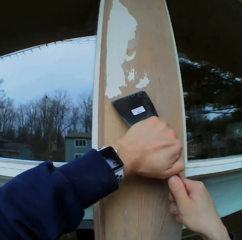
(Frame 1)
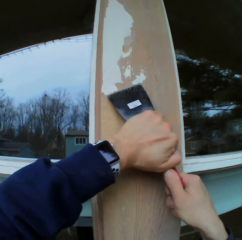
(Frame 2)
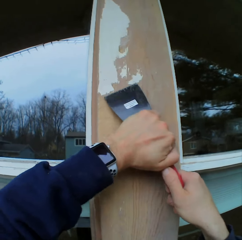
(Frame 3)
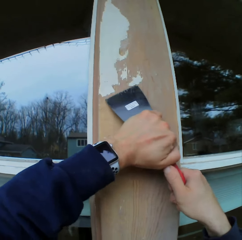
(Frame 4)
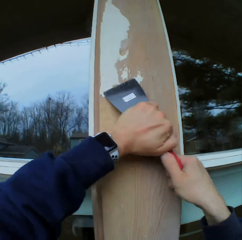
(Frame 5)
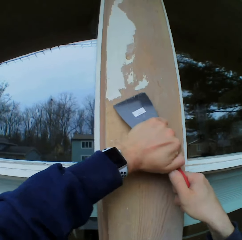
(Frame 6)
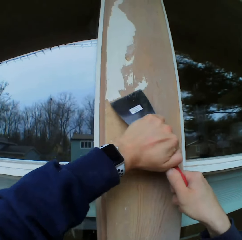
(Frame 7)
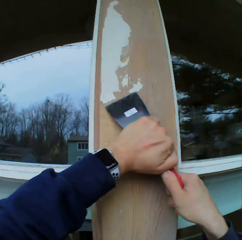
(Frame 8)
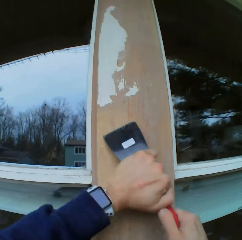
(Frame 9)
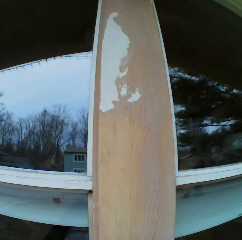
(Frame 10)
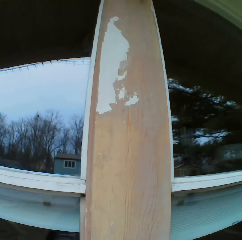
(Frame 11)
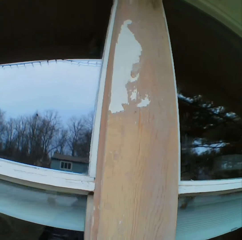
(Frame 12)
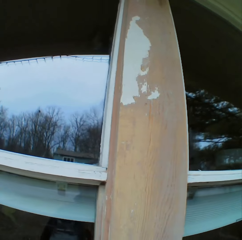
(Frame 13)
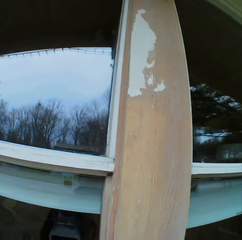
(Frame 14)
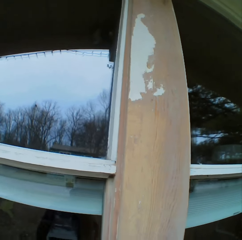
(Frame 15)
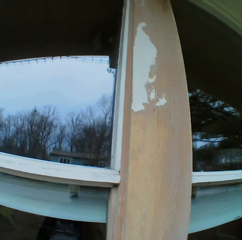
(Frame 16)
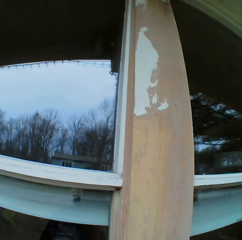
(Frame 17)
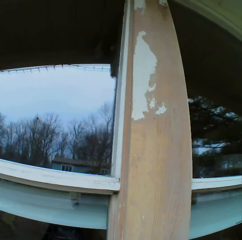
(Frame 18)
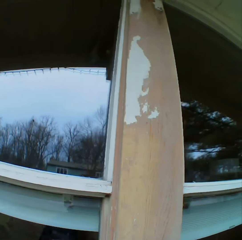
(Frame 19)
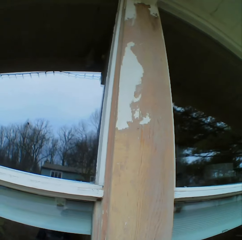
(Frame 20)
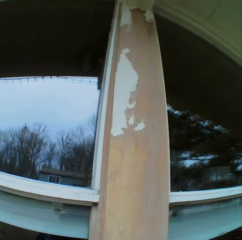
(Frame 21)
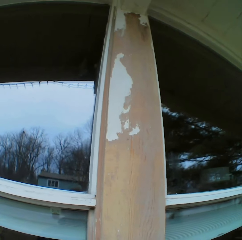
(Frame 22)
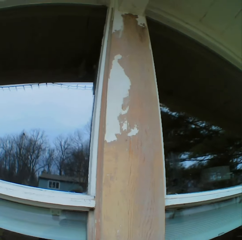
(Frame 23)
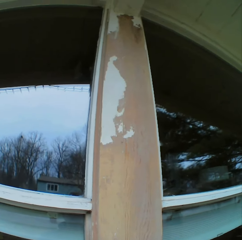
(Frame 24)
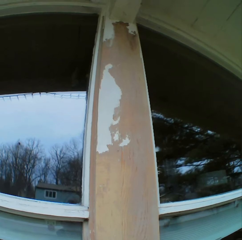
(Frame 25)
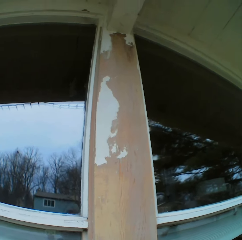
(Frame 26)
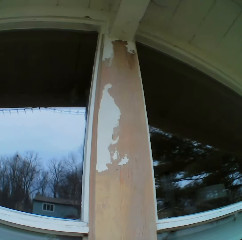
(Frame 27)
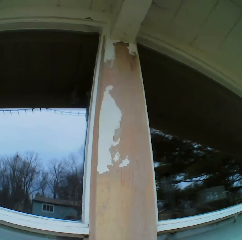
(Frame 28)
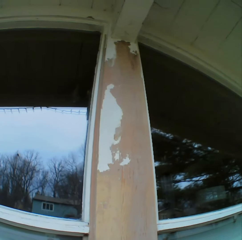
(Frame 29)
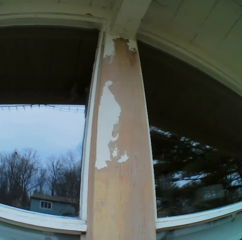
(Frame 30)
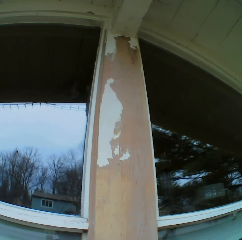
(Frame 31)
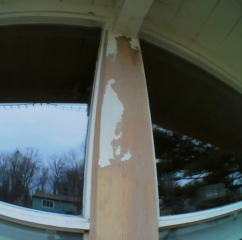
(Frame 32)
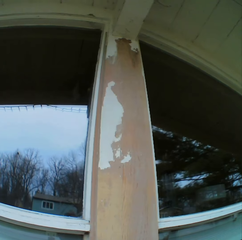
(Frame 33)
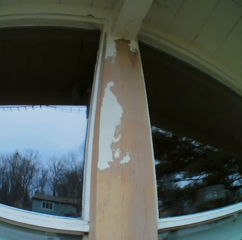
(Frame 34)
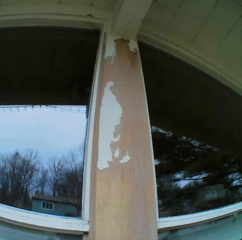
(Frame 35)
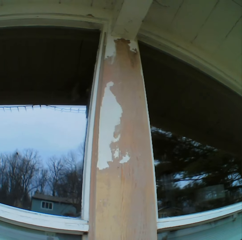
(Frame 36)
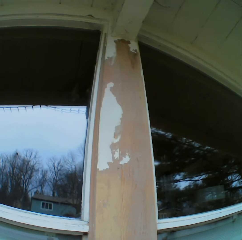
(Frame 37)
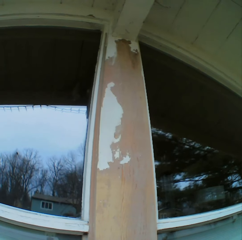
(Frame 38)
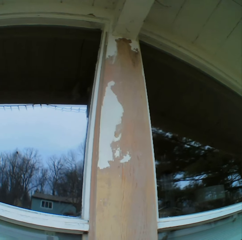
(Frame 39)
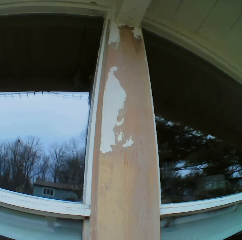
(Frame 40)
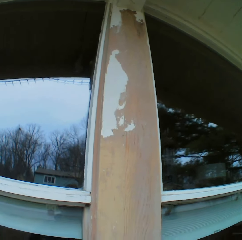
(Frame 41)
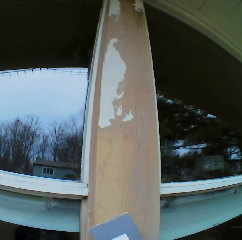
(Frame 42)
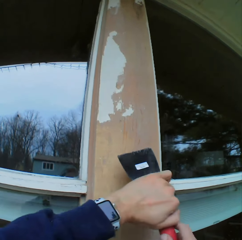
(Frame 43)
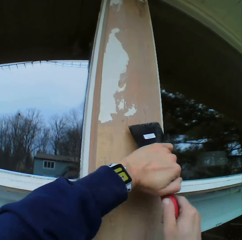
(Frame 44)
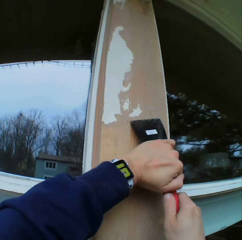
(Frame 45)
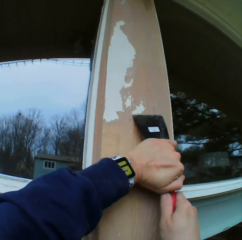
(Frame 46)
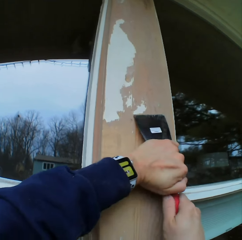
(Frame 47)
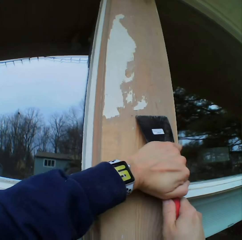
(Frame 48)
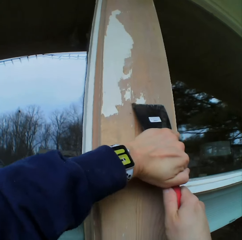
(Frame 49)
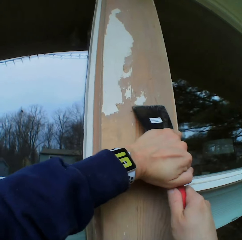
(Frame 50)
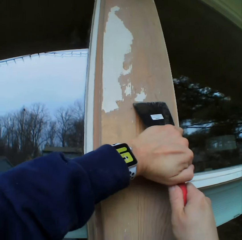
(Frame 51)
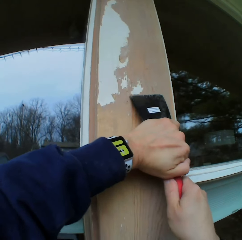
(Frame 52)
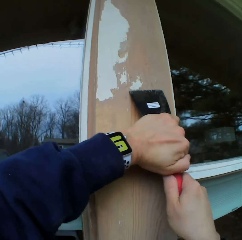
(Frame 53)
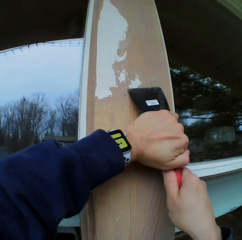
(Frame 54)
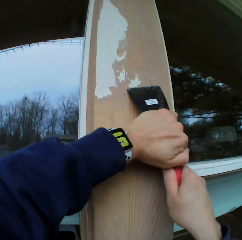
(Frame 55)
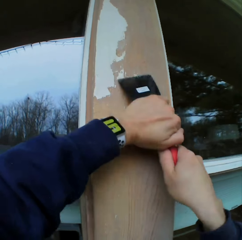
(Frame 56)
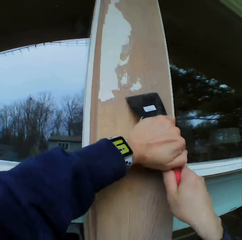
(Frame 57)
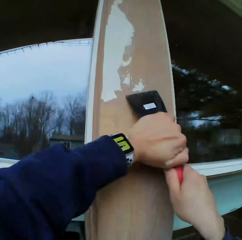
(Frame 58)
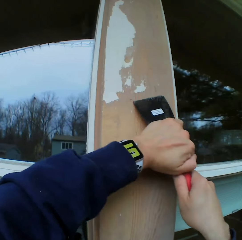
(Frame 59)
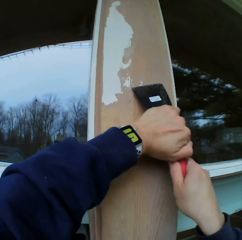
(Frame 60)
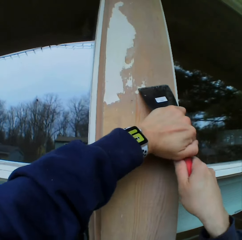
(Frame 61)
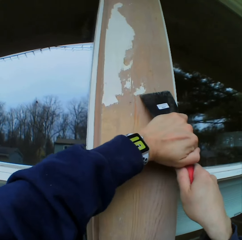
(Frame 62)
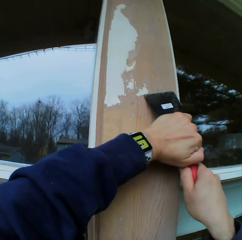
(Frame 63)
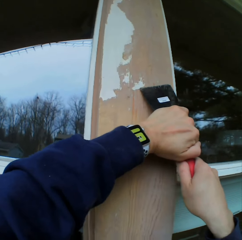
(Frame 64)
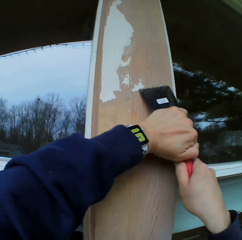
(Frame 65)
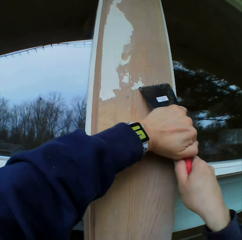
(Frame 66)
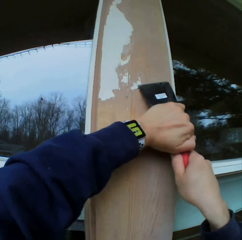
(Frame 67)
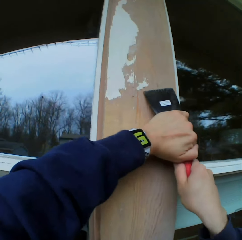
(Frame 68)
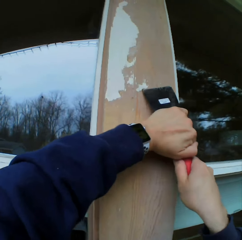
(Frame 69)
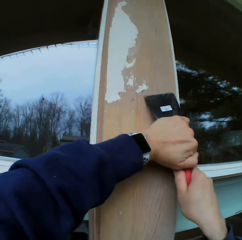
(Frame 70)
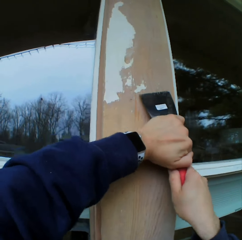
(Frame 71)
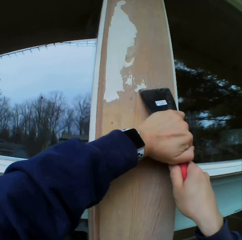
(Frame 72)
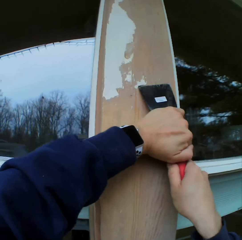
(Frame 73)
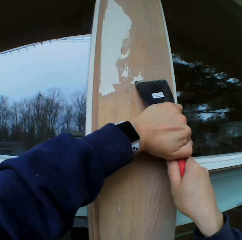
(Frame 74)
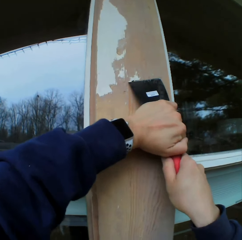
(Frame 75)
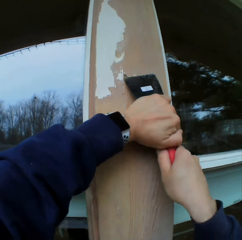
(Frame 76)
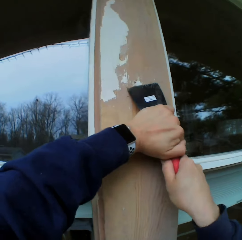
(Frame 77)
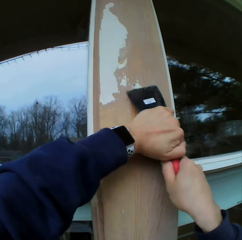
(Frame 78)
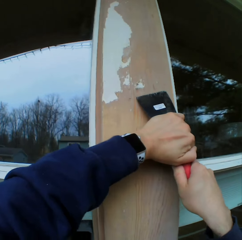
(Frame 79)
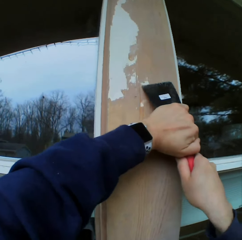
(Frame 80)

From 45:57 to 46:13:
The camera wearer stares at the paints on the wooden bar. They hold the scraper. They remove the paints on the wooden bar with a chisel.

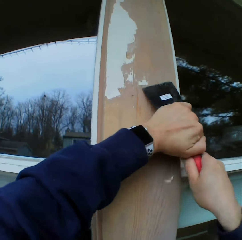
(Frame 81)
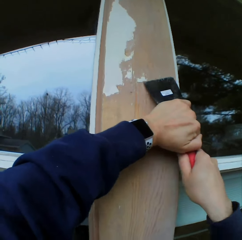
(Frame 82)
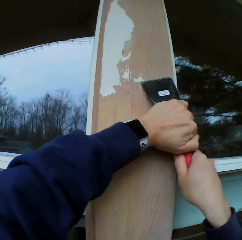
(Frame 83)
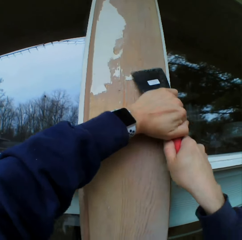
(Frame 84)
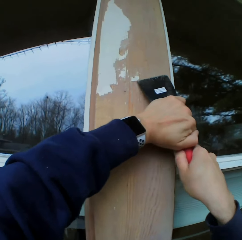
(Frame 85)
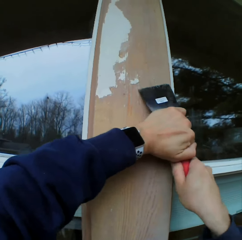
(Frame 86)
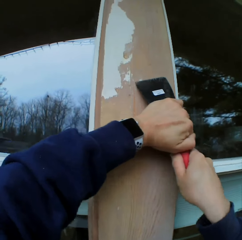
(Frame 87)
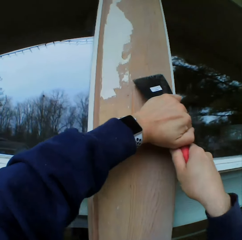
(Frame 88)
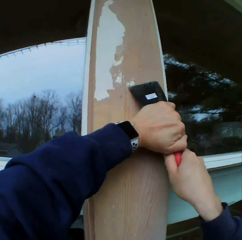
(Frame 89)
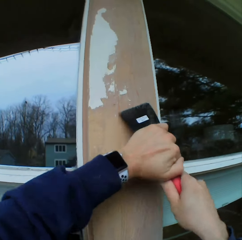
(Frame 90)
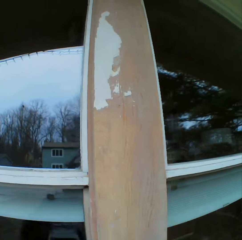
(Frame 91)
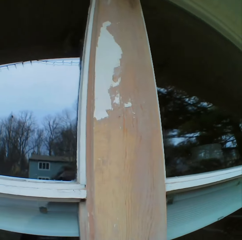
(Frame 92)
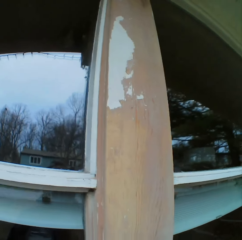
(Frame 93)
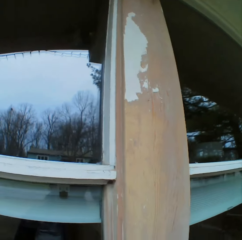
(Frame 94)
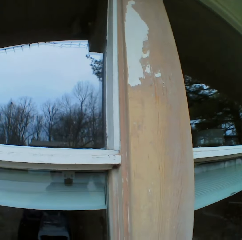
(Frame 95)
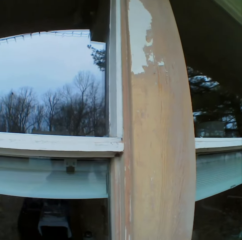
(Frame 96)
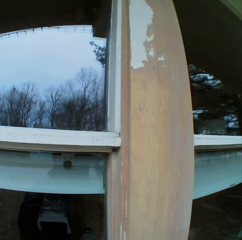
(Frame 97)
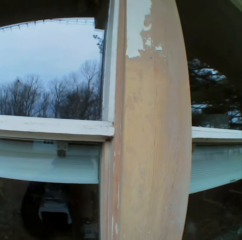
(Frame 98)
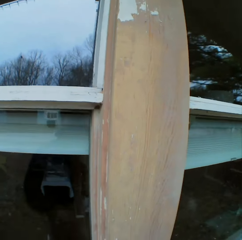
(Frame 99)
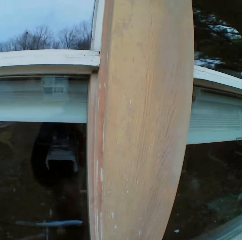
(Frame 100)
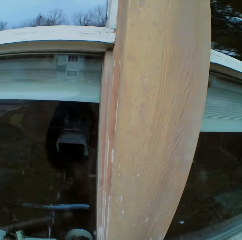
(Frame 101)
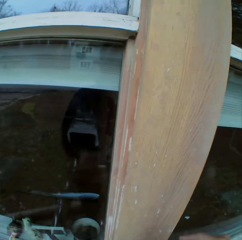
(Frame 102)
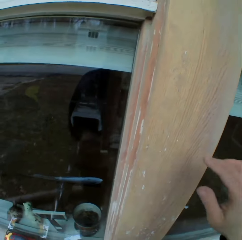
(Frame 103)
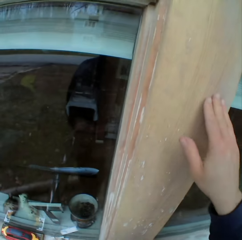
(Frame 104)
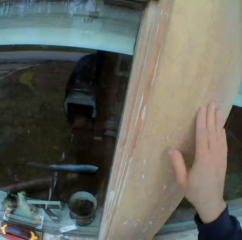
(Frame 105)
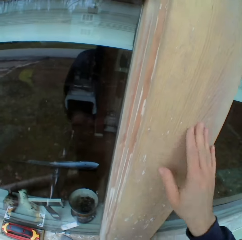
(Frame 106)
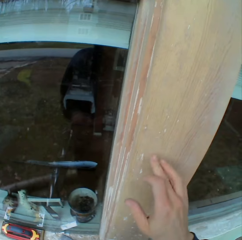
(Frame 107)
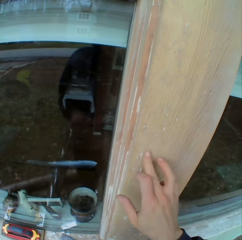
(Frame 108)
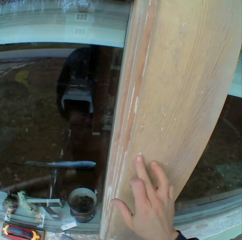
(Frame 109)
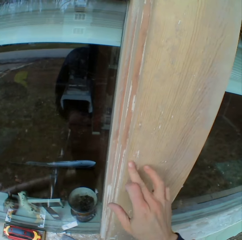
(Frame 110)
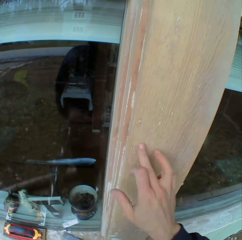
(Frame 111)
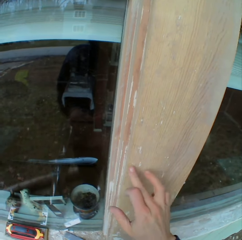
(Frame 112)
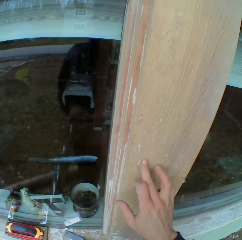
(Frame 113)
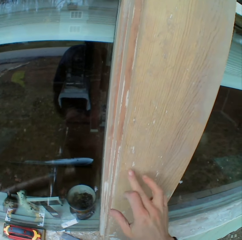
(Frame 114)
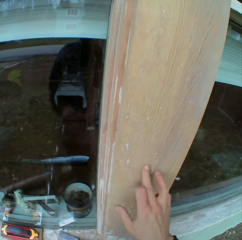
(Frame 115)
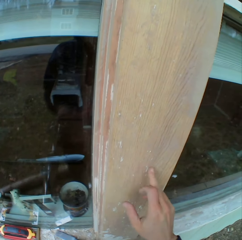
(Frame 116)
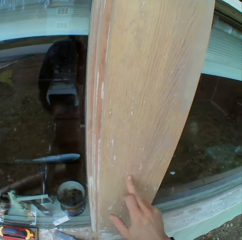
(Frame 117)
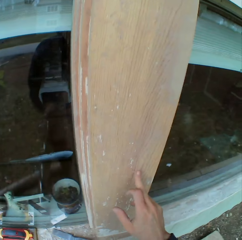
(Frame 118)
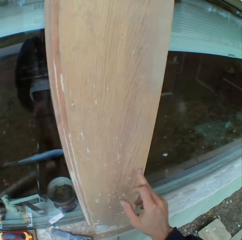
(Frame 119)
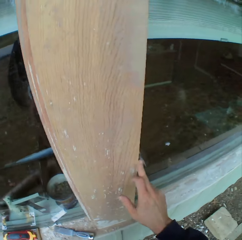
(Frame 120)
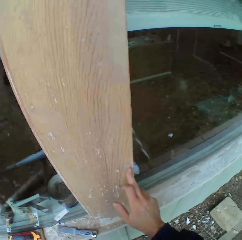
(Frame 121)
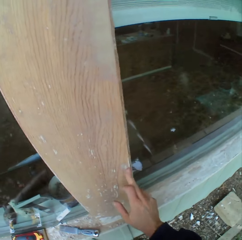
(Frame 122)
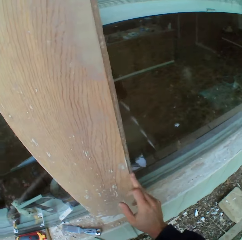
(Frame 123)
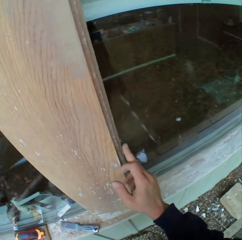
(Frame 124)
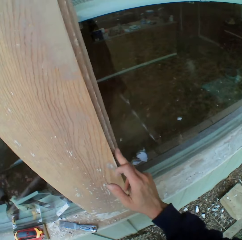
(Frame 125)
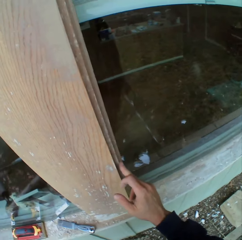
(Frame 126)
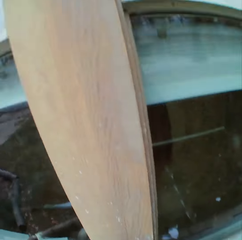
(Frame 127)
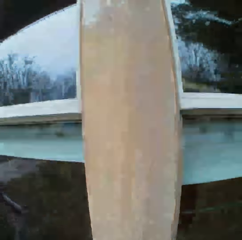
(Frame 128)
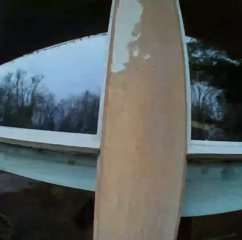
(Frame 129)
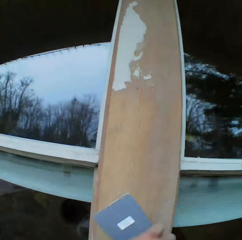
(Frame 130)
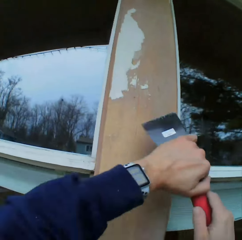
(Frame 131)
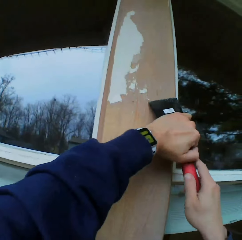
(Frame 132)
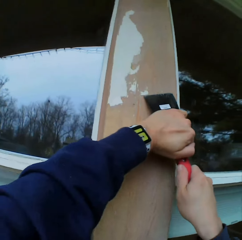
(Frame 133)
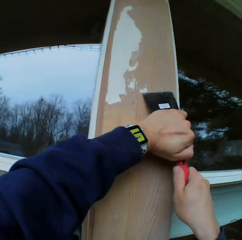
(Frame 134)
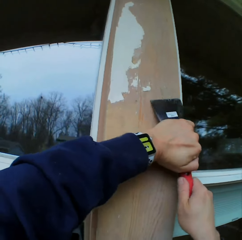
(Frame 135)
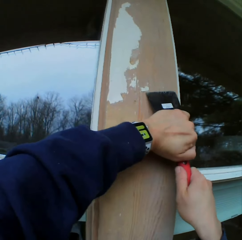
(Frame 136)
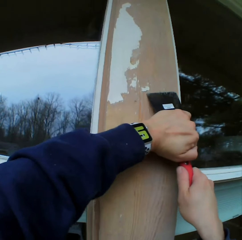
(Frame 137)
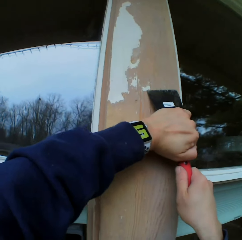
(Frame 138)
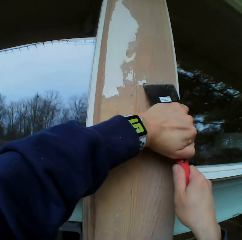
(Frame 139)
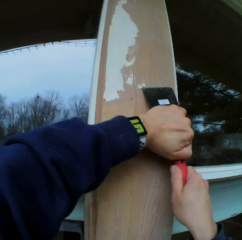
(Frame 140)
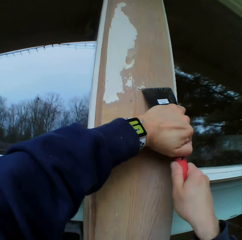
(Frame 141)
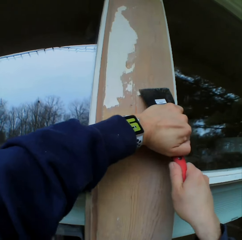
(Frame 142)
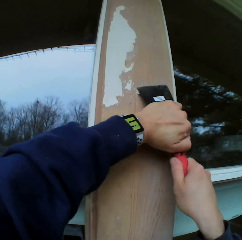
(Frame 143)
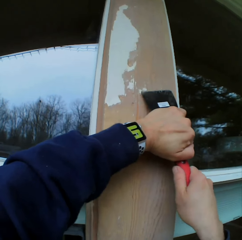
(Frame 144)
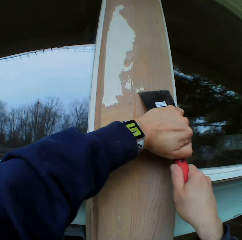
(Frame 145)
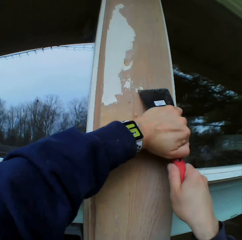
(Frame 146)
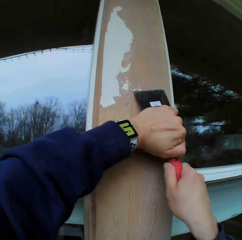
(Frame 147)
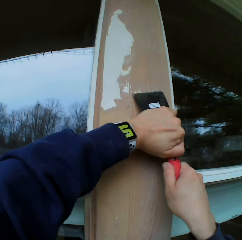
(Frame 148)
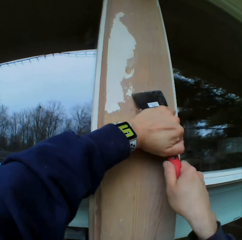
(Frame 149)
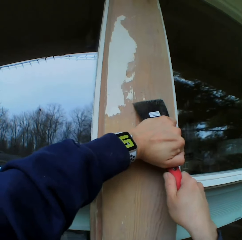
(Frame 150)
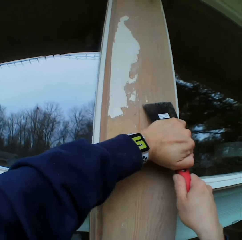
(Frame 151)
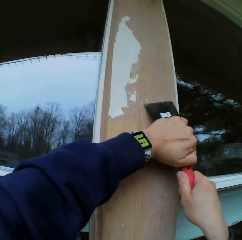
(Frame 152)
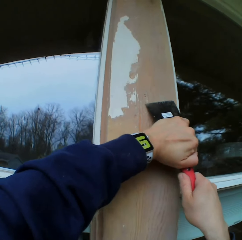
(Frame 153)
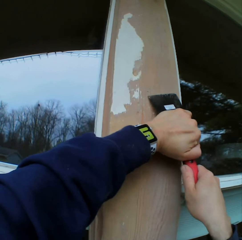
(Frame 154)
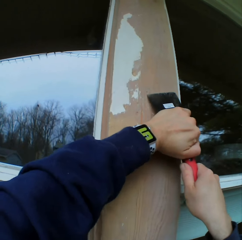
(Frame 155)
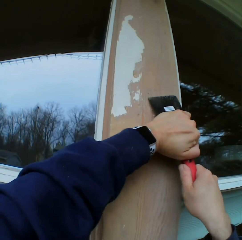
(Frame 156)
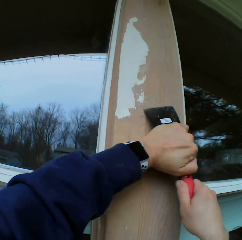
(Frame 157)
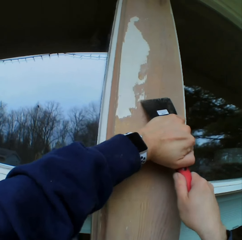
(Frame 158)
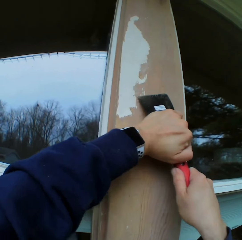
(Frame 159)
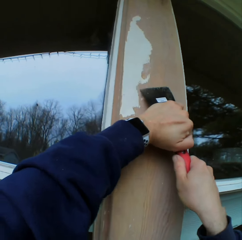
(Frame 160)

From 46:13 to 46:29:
The camera wearer stares at the paints on the wooden bar. He holds the scraper. He wipes the wooden bar with his hand. He touches the wood surface. He removes the paints on the wooden bar with a chisel.
